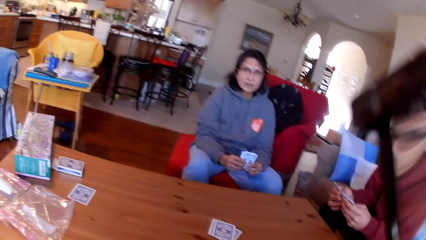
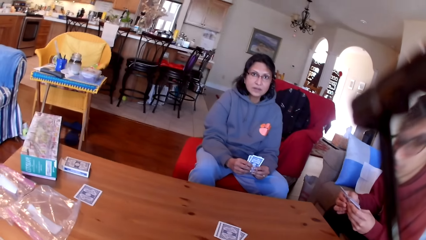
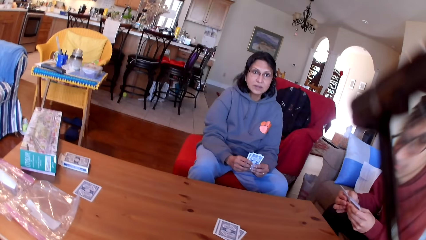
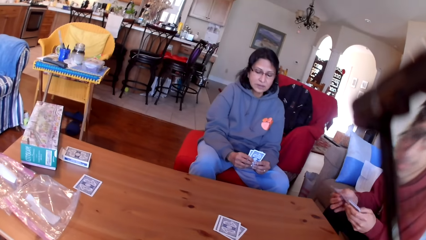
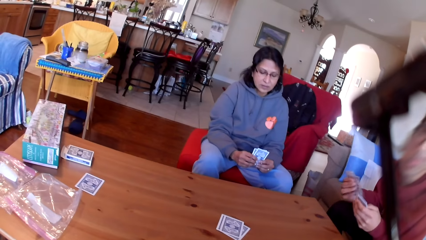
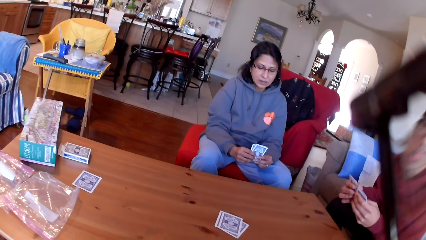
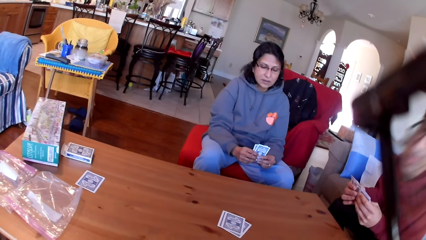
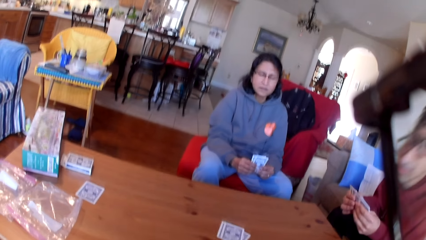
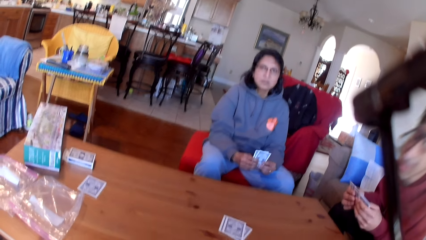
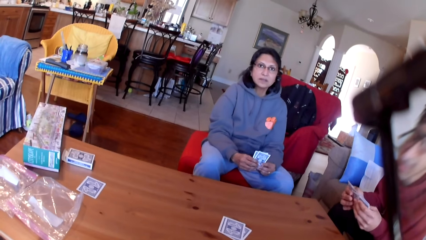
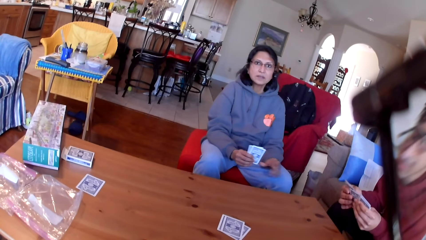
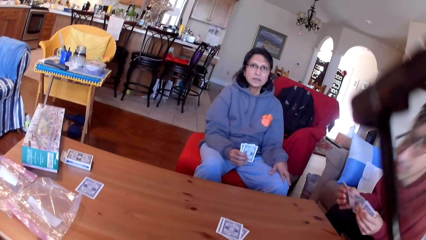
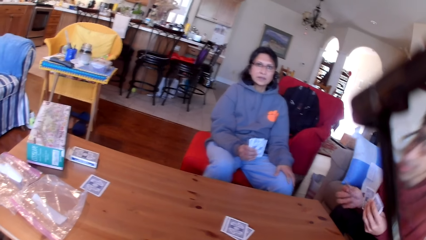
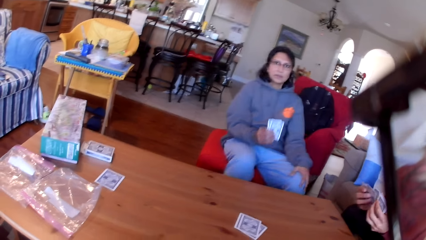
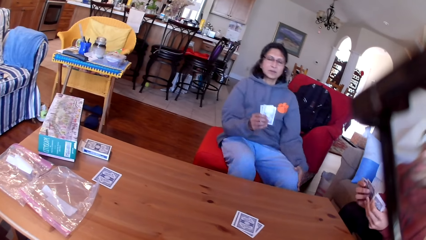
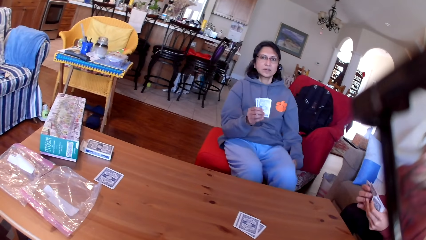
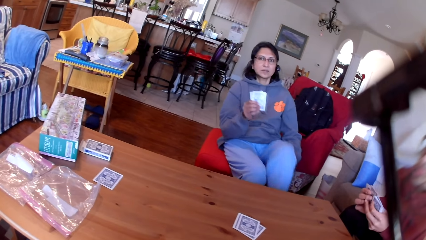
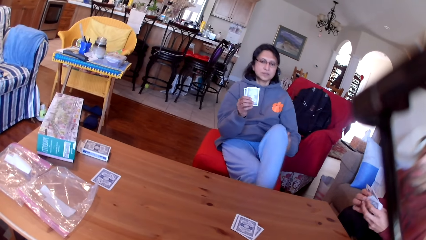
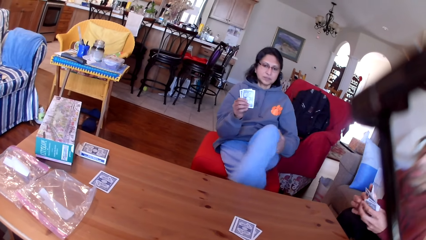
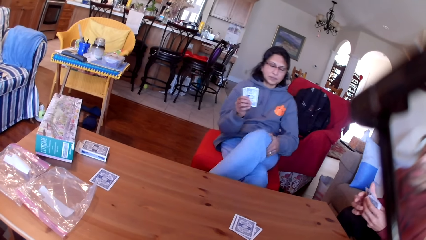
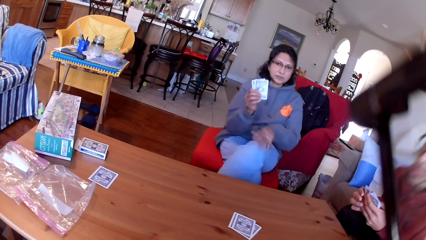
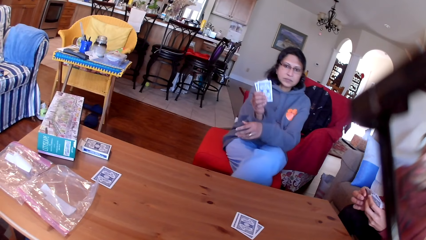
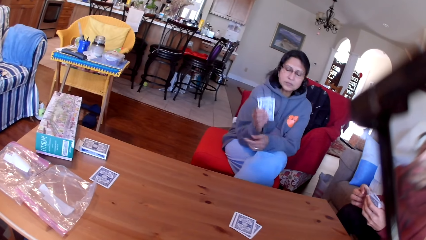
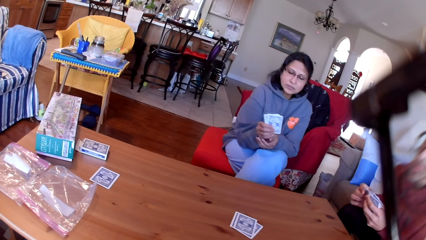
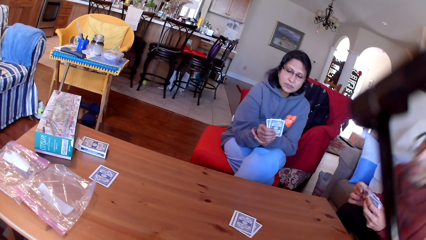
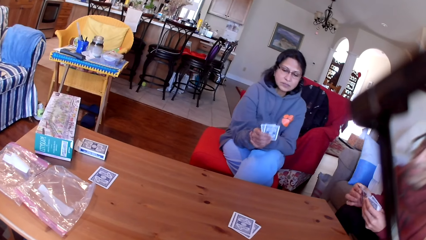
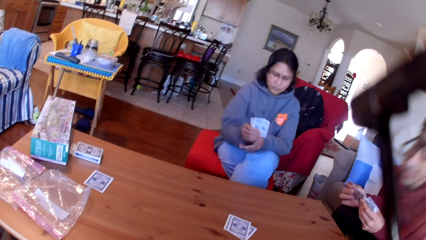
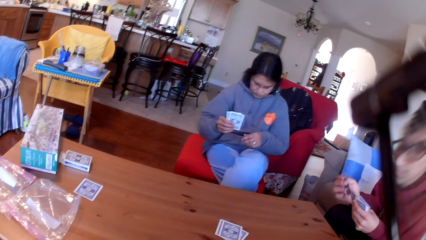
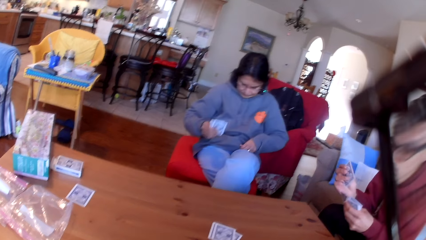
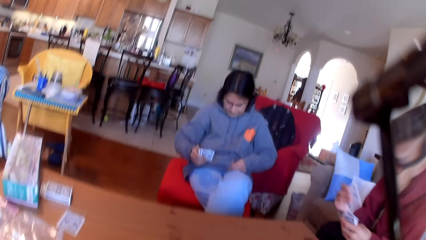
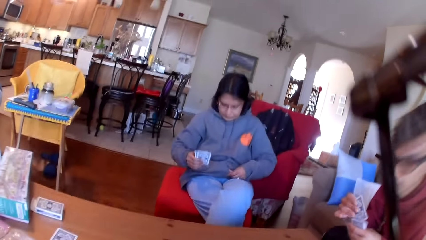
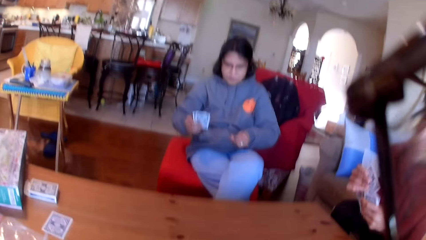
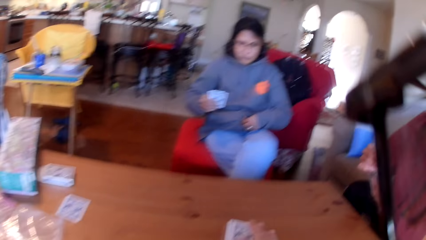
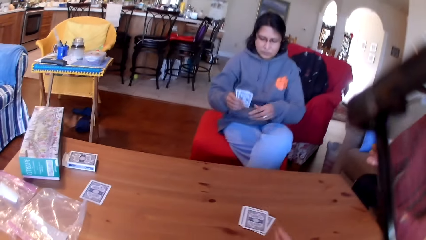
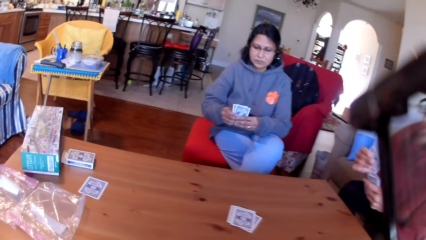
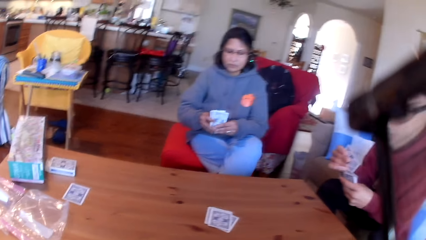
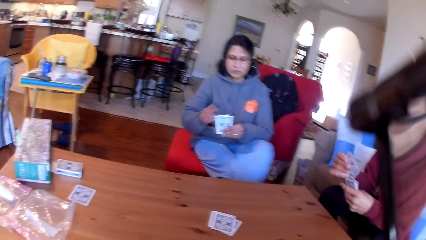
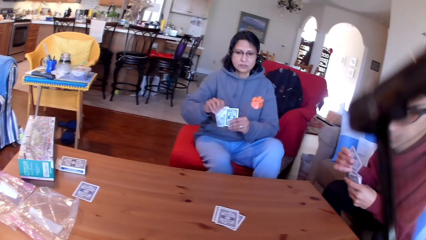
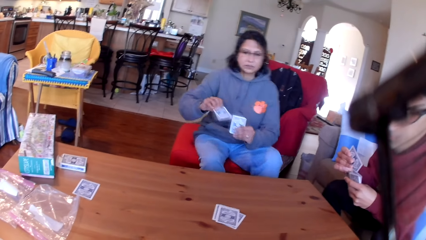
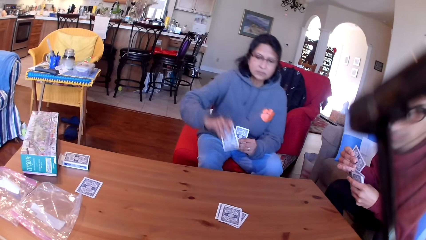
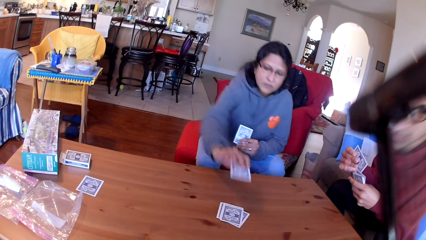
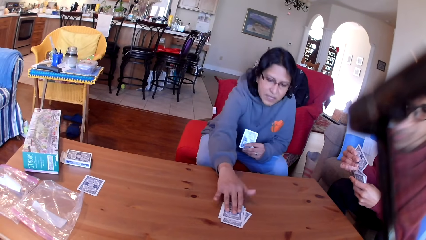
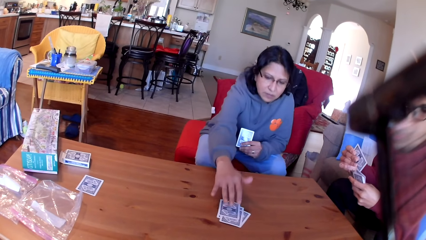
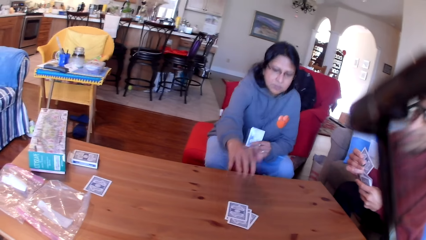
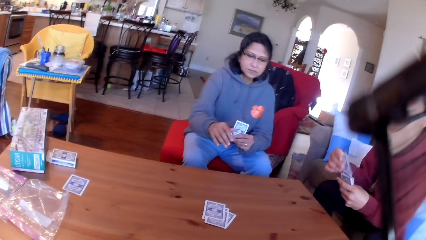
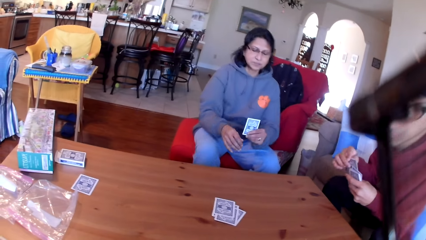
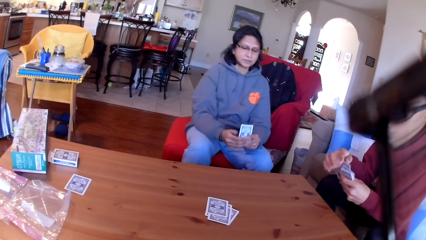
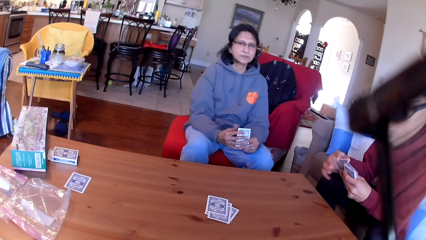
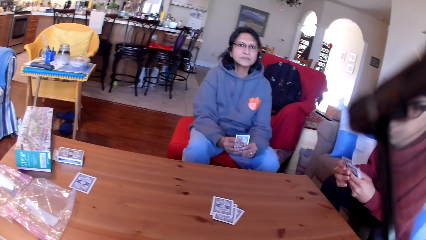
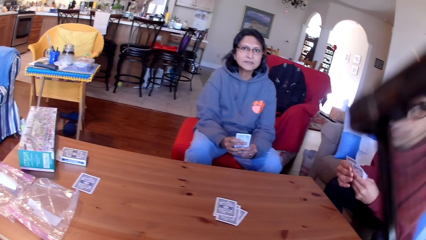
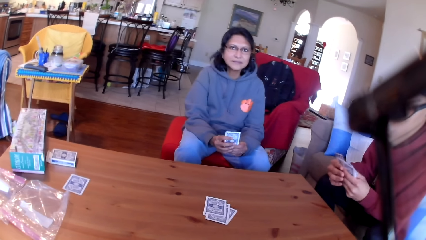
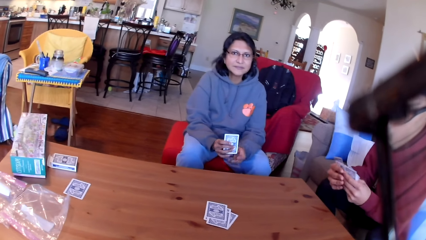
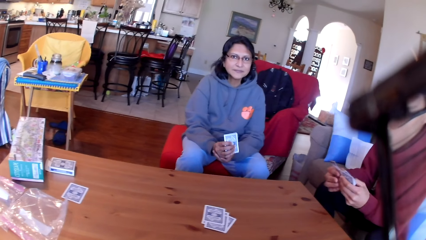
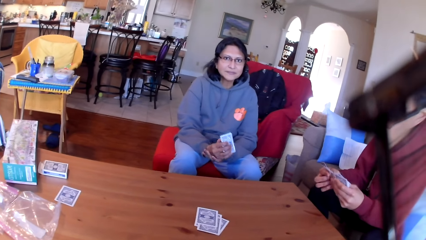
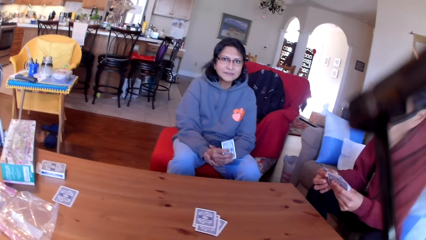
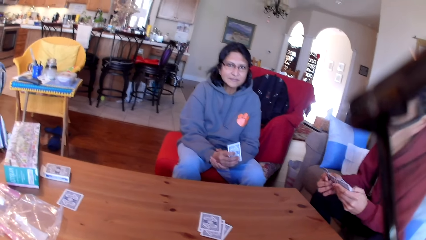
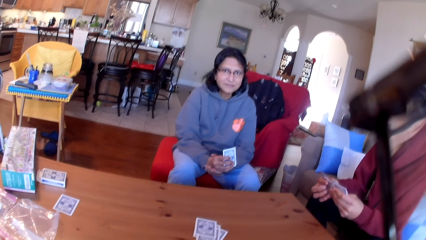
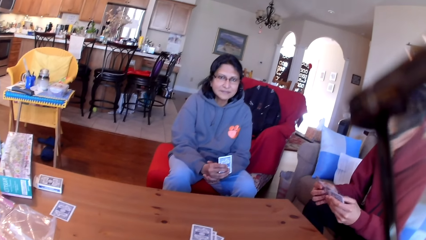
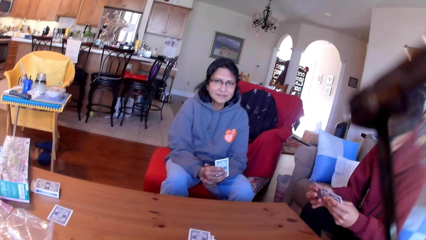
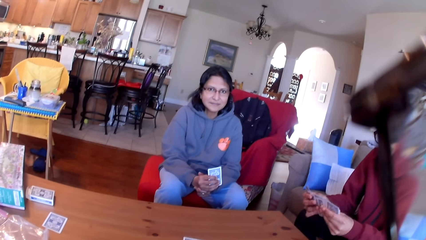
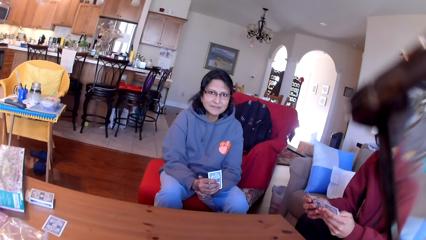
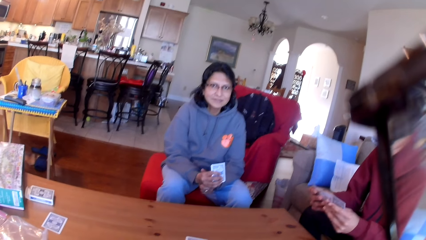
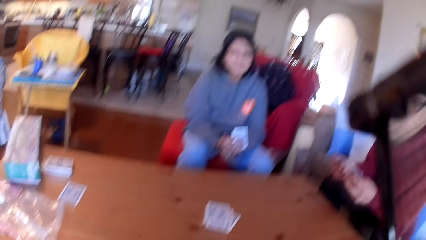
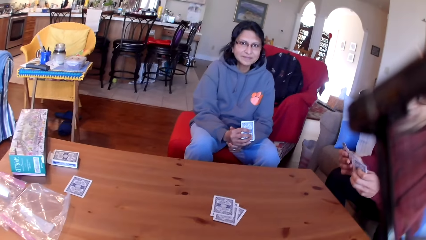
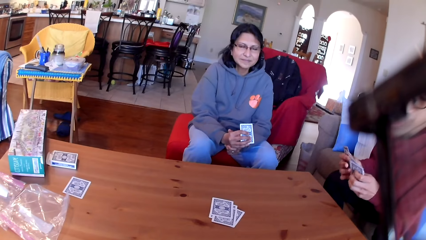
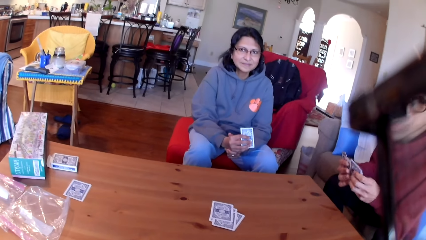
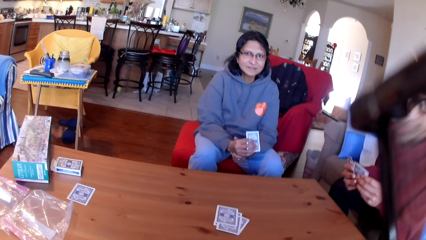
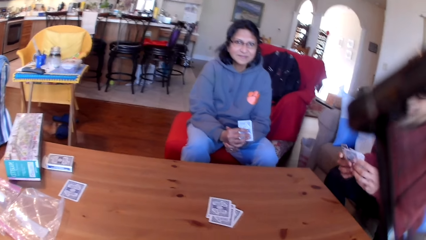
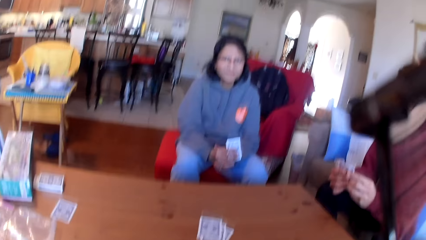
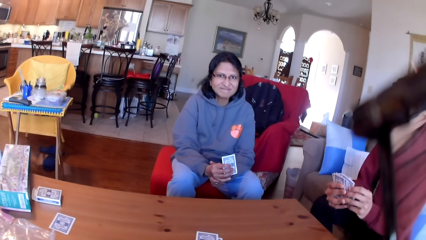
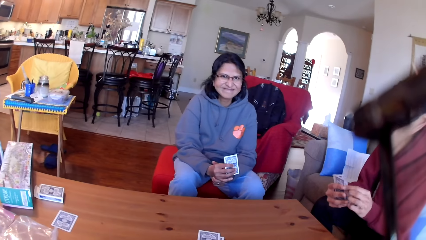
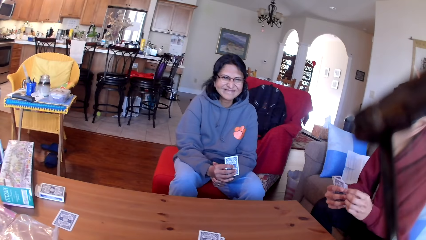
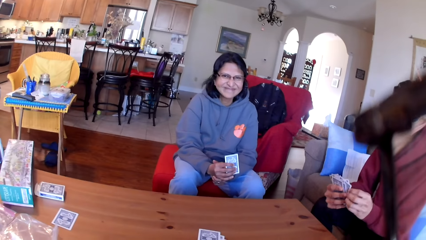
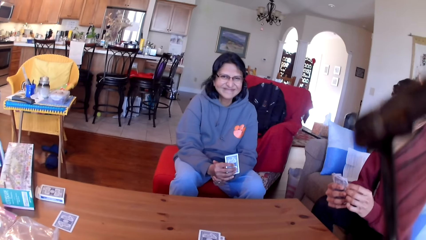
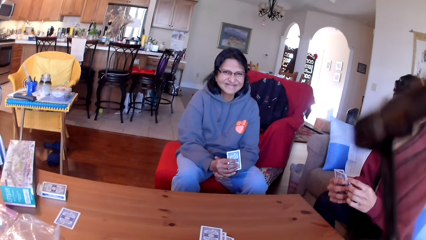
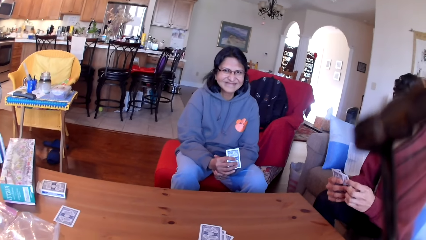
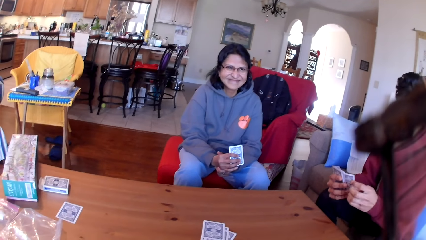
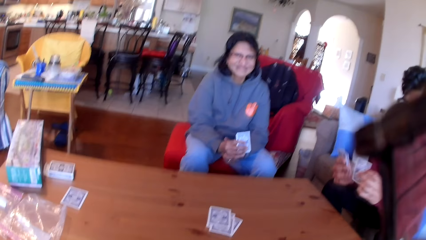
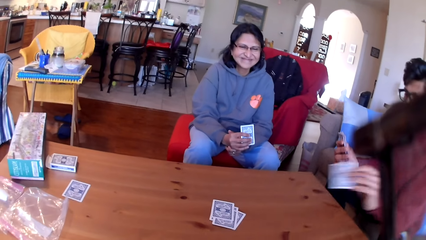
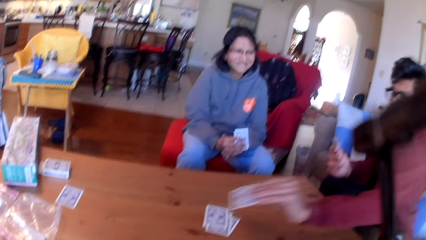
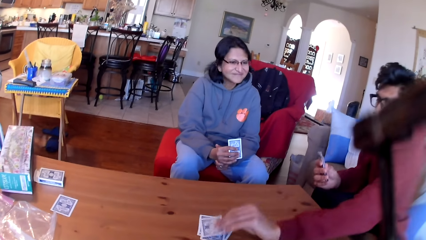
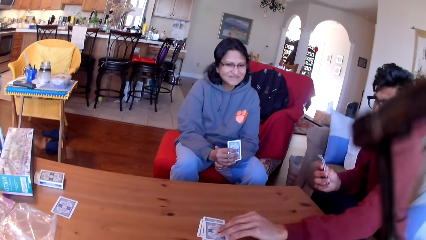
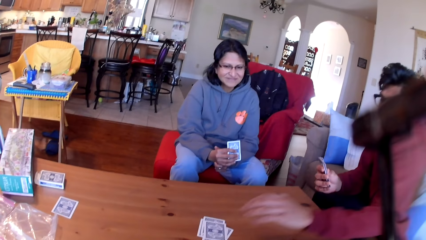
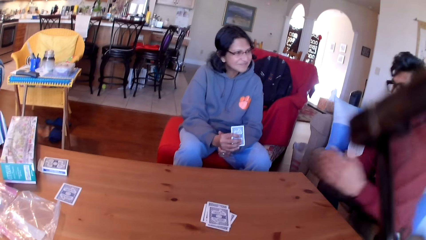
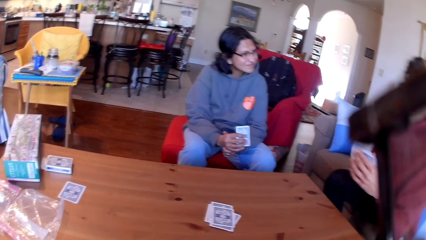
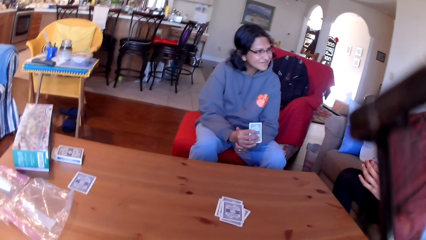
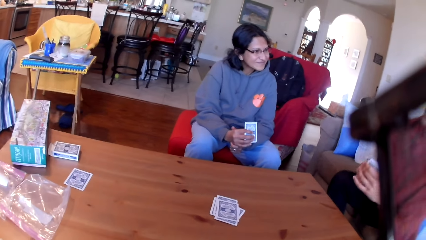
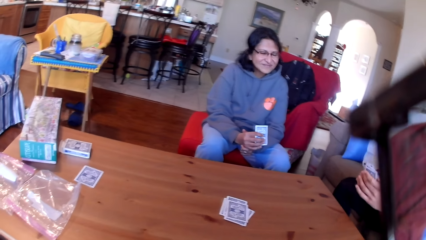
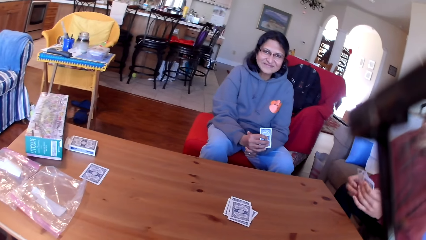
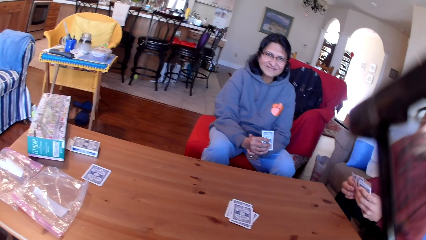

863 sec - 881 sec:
A woman folds her leg. A man moves the cards in his hands. The woman places a card on the table. The man moves the cards in his hands. The woman stares at another person. The man moves the cards in his hands. The man places the card on the table.
